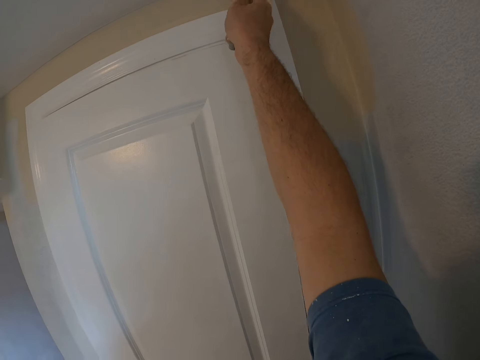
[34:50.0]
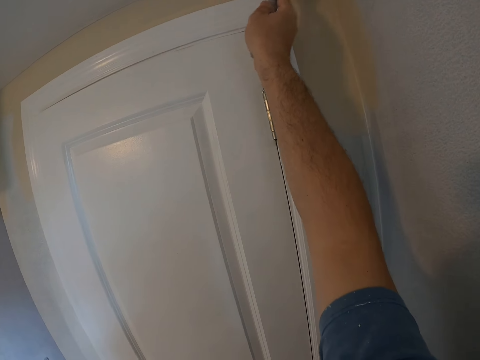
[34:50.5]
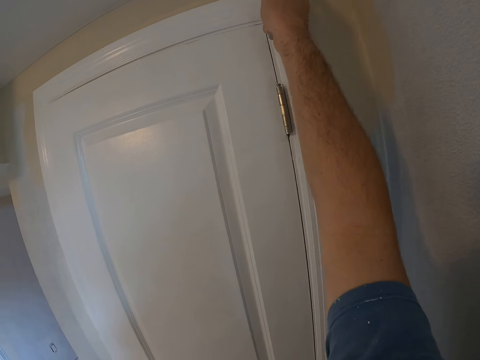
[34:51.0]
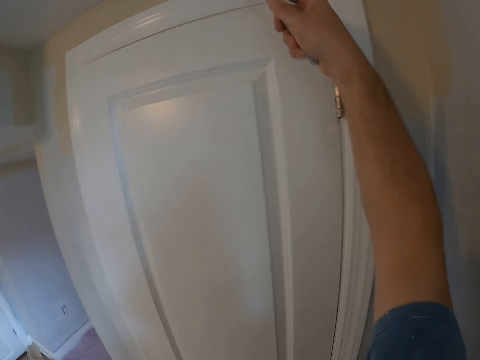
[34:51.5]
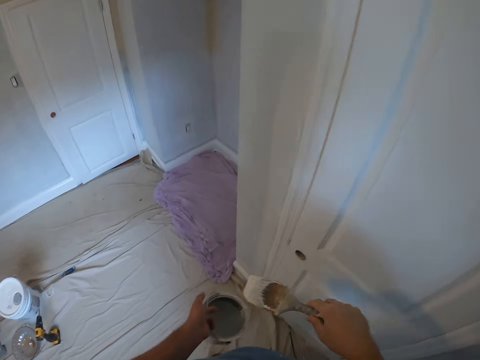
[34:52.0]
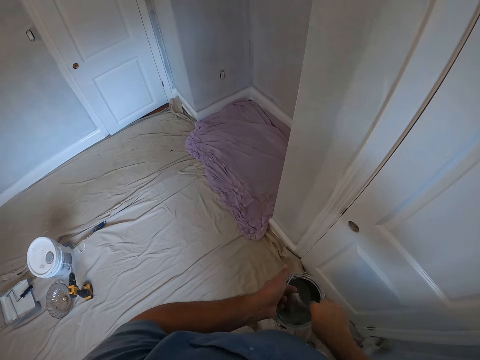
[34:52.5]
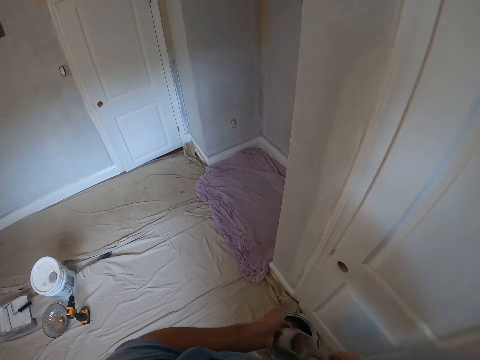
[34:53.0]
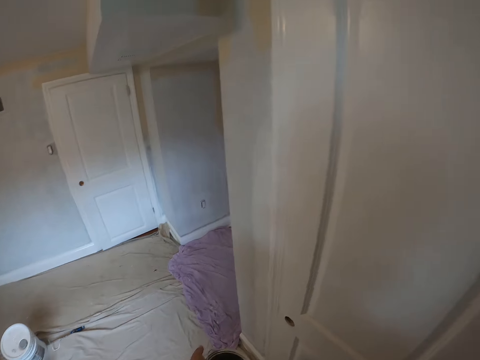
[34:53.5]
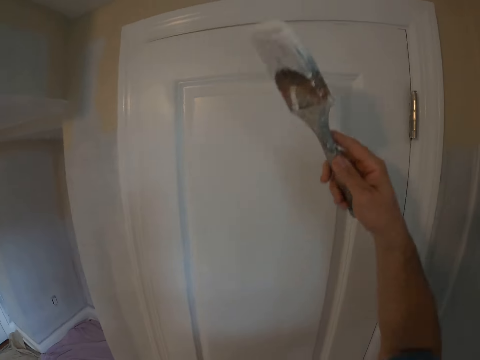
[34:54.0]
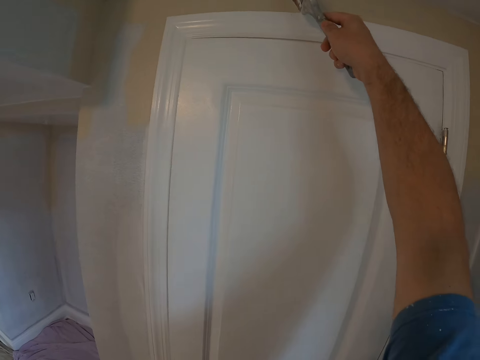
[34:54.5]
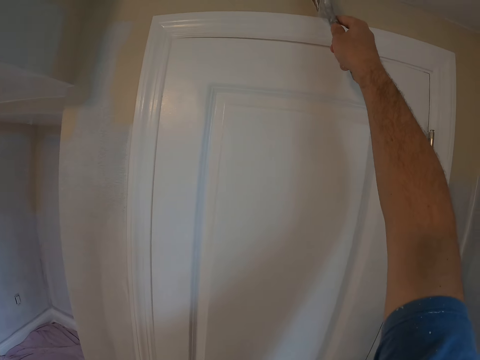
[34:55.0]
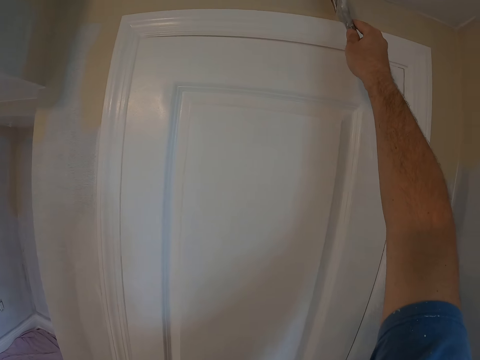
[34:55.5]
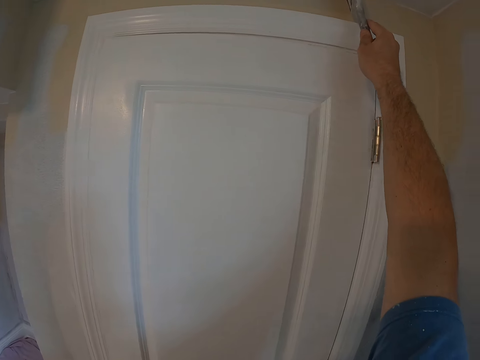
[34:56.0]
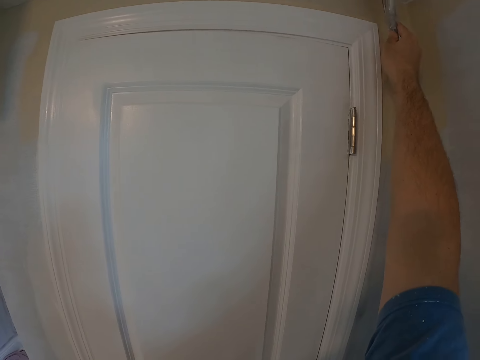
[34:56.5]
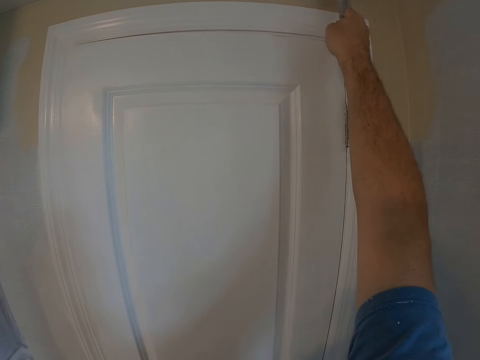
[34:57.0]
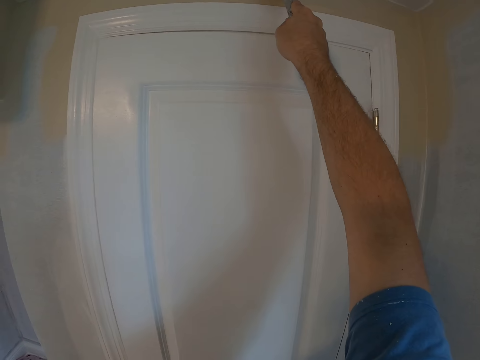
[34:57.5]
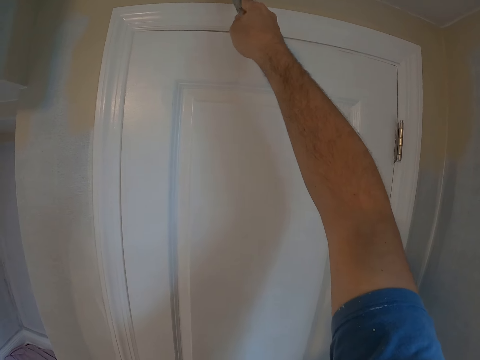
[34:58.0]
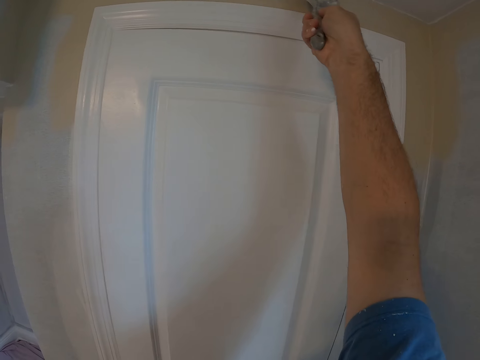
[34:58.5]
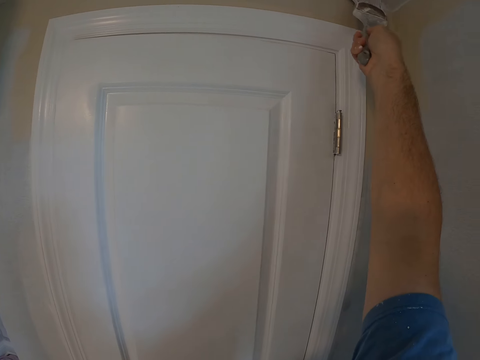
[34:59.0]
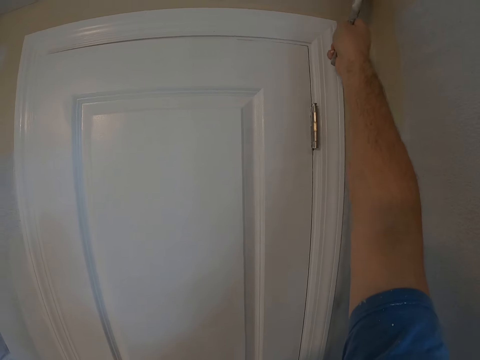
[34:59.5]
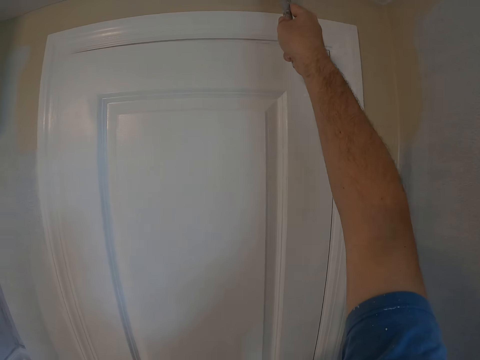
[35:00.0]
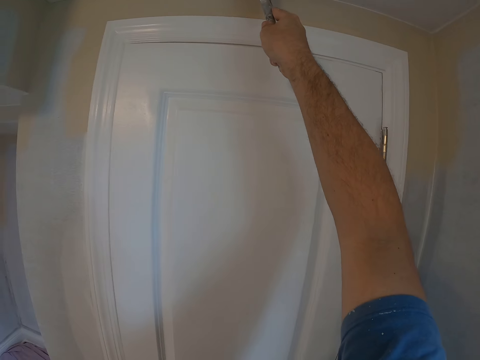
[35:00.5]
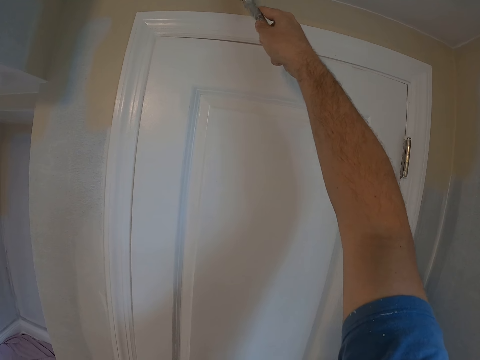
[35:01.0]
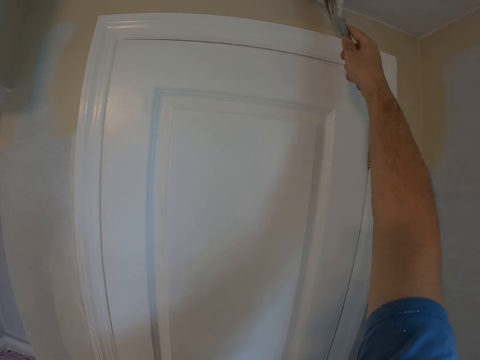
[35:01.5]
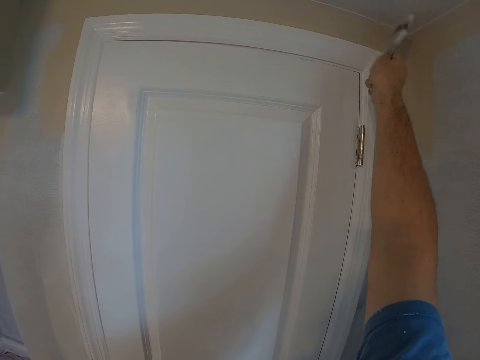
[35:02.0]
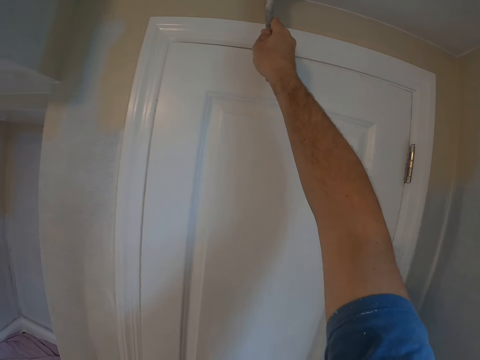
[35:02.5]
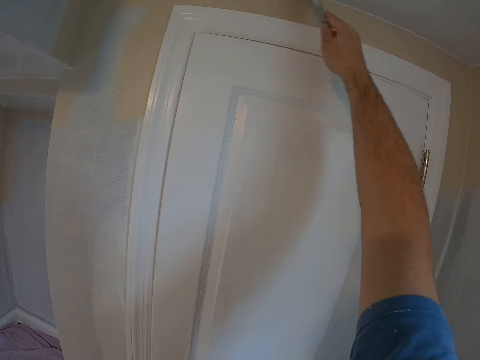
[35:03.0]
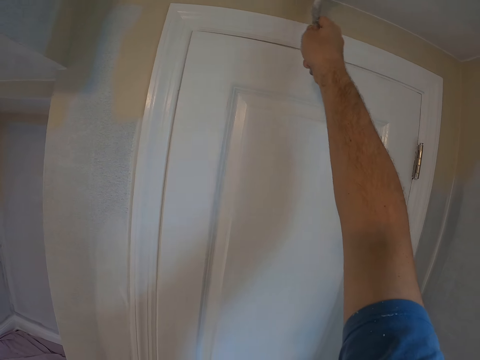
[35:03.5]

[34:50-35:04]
The camera wearer dips a paint brush in the paint in the container. They paint a wall with the paint brush.

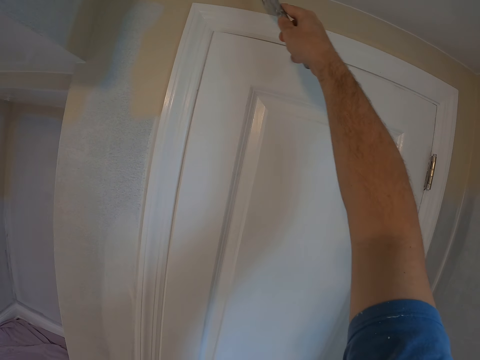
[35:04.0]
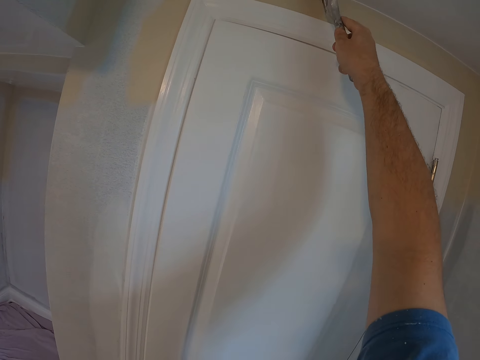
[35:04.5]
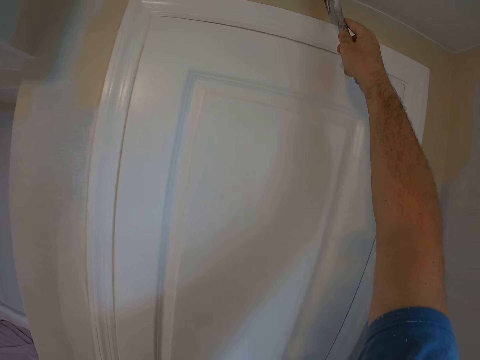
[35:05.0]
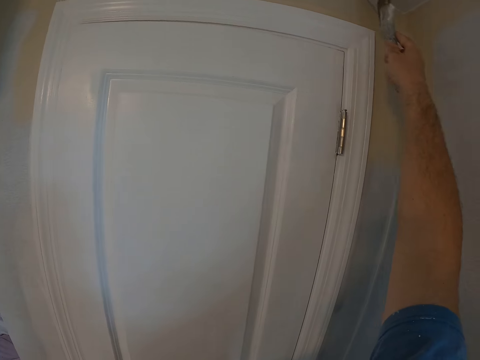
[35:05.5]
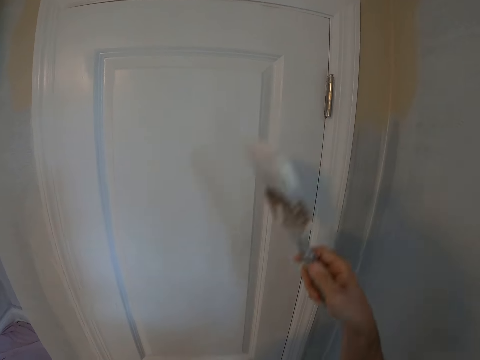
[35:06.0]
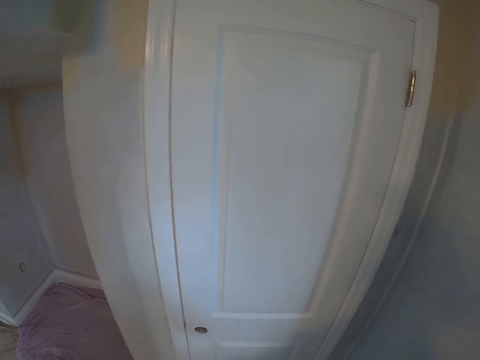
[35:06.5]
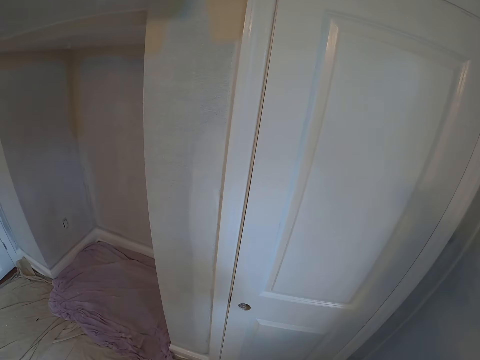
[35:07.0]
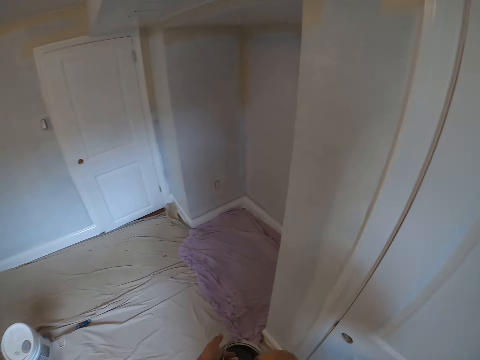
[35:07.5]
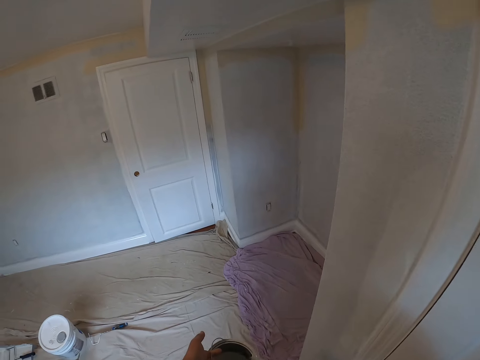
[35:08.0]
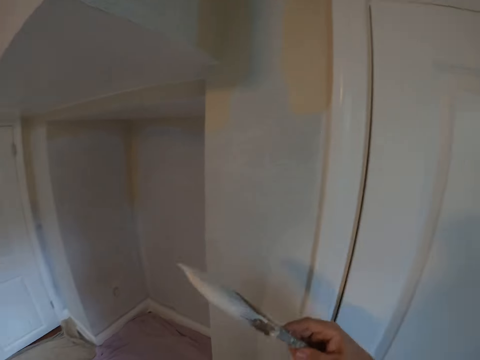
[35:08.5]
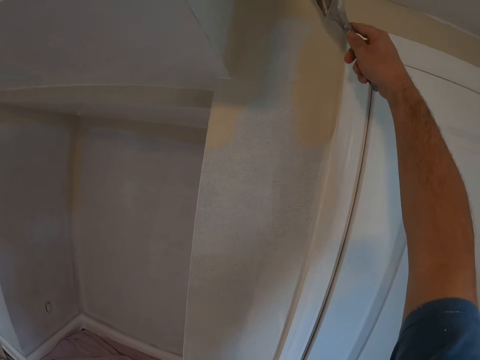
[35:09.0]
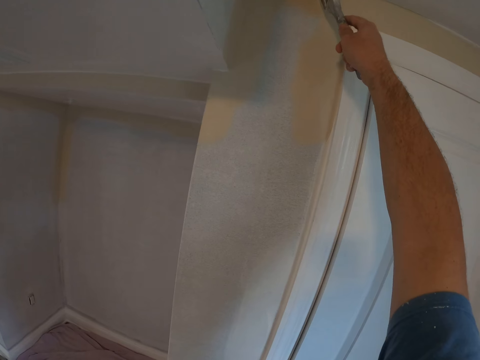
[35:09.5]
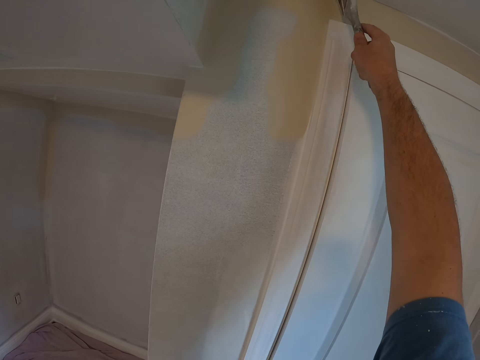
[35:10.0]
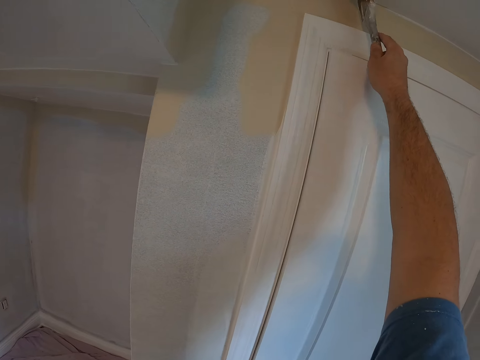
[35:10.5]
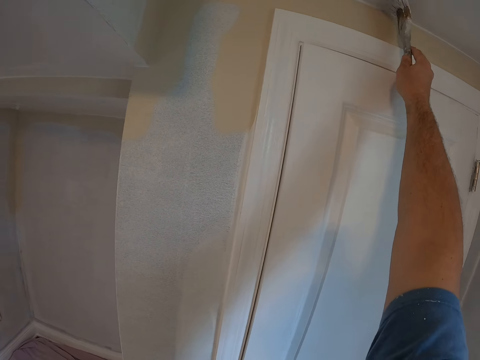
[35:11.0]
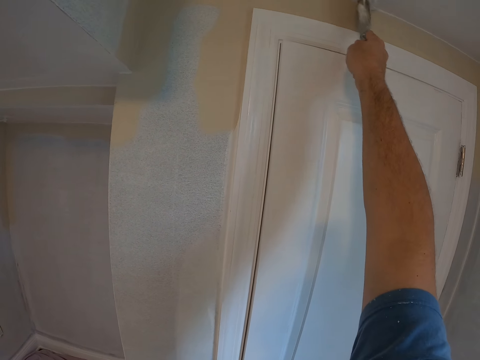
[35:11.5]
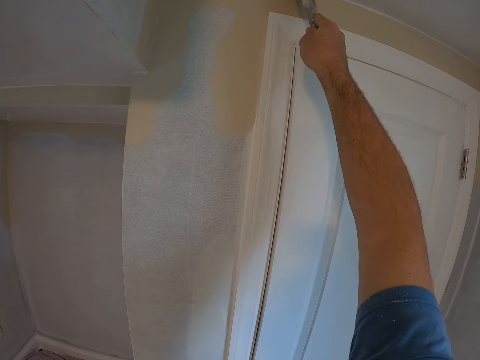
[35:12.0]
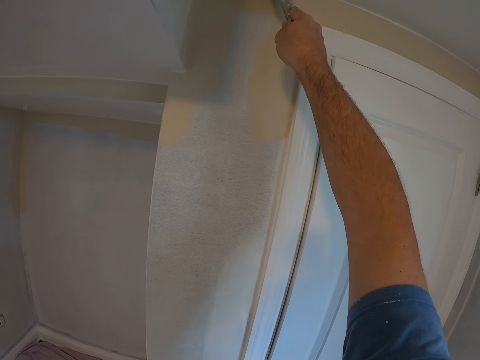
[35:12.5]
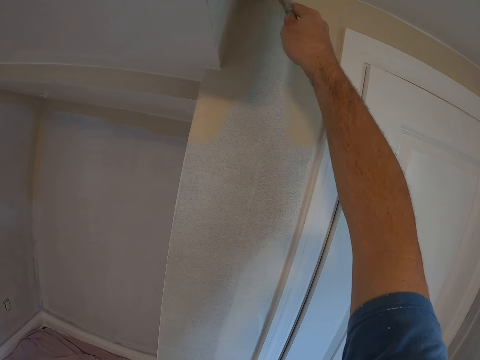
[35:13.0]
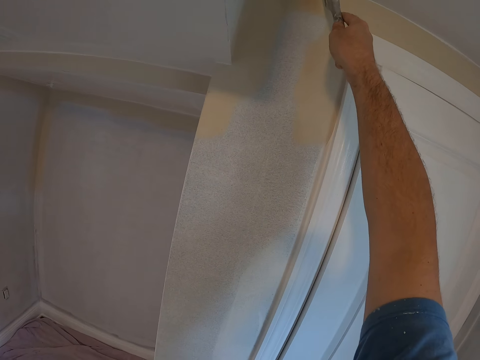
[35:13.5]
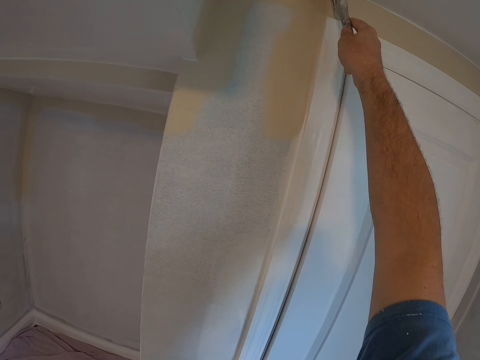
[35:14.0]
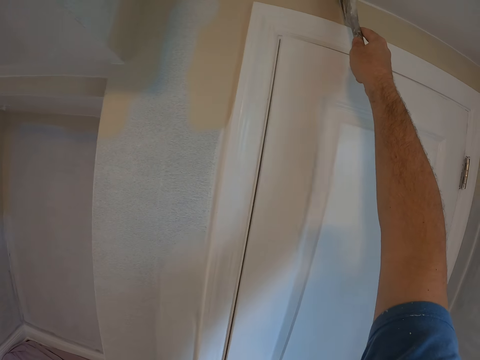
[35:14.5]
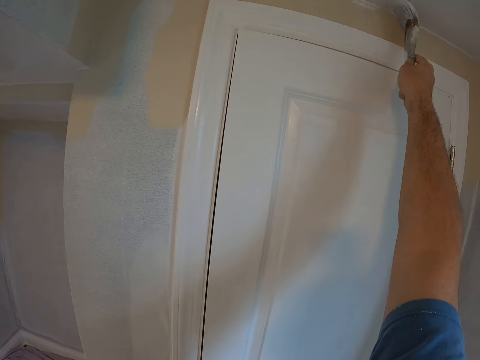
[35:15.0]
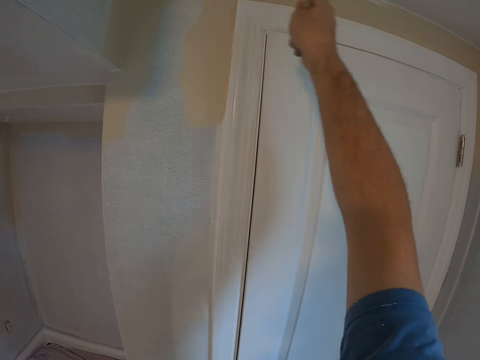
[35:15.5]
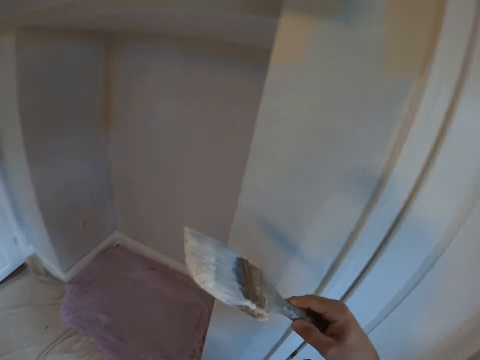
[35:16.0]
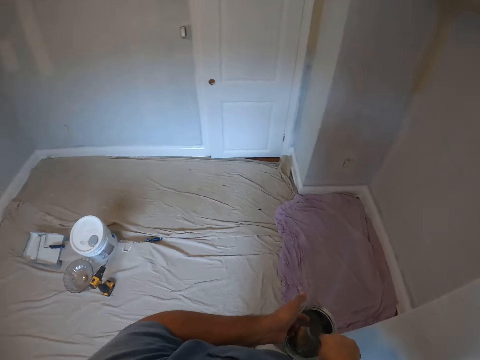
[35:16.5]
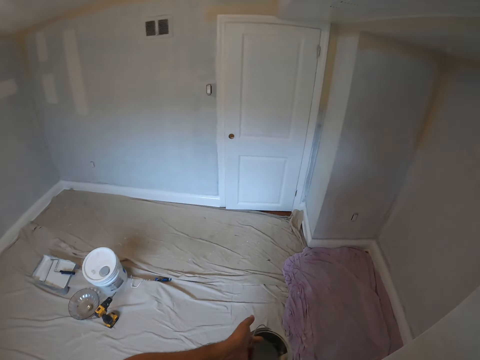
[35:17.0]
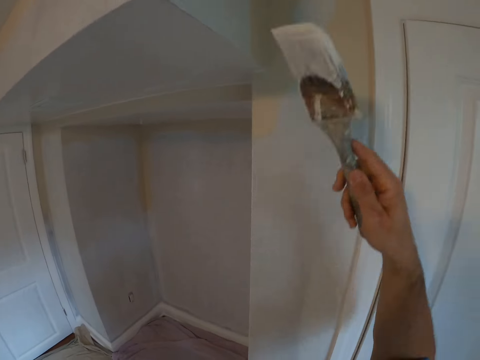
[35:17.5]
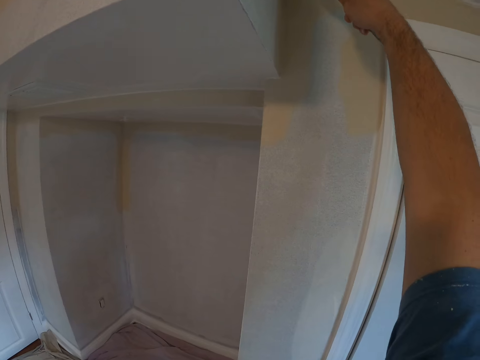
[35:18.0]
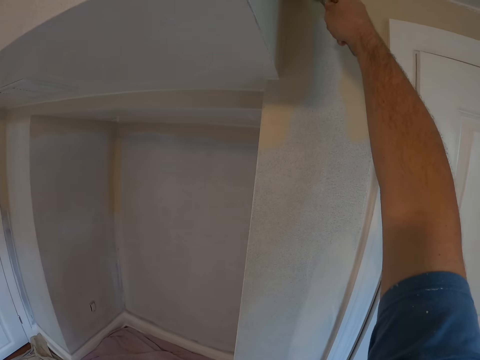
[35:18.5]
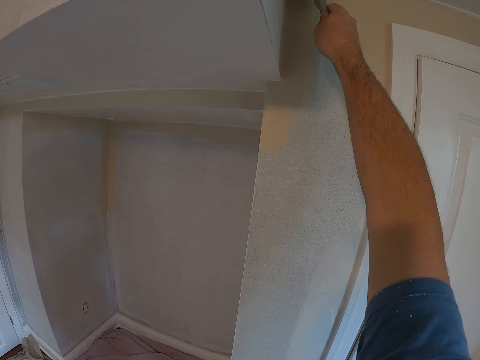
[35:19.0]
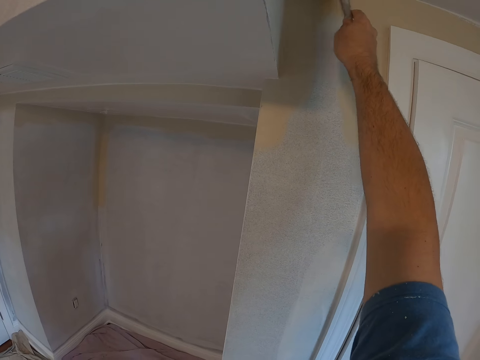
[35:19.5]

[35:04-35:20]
The camera wearer looks around the house. They dip a paint brush in the paint. They paint a wall with the paint brush. They dip the paint brush in the paint in the container. They paint the wall with the paint brush. They look around the house.
